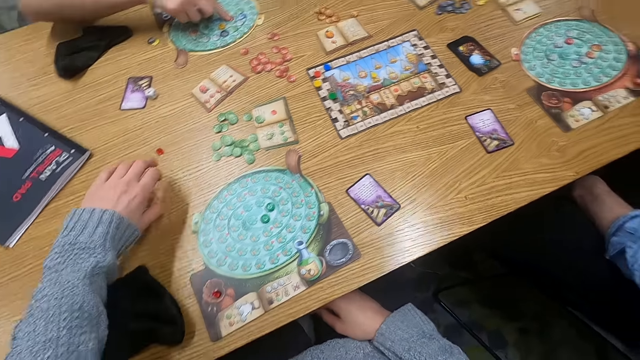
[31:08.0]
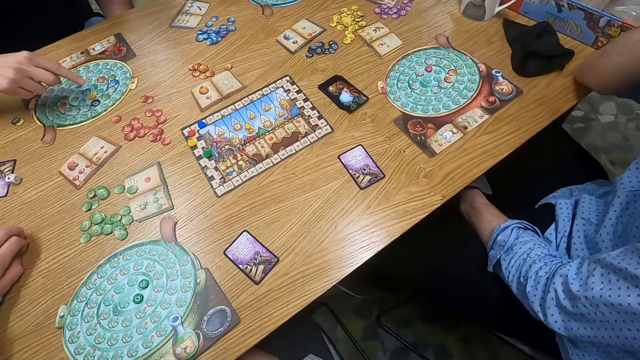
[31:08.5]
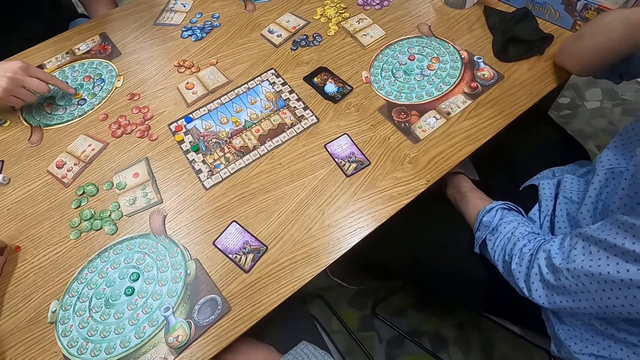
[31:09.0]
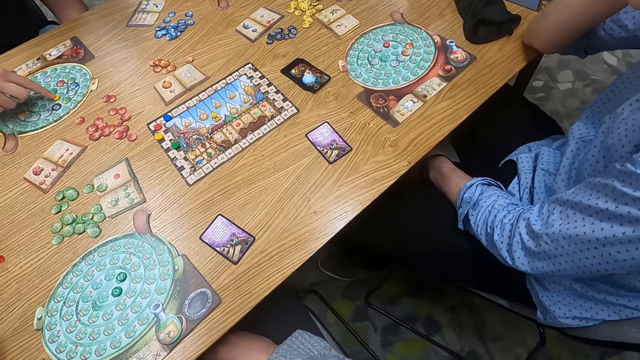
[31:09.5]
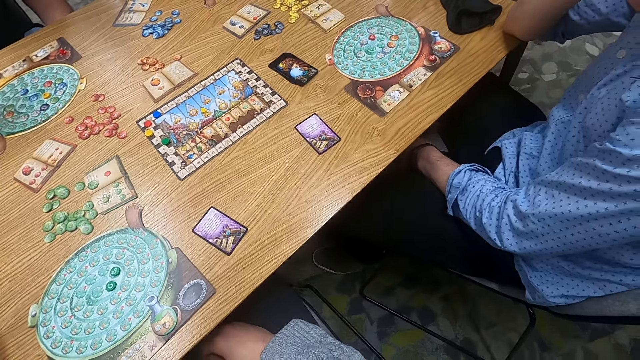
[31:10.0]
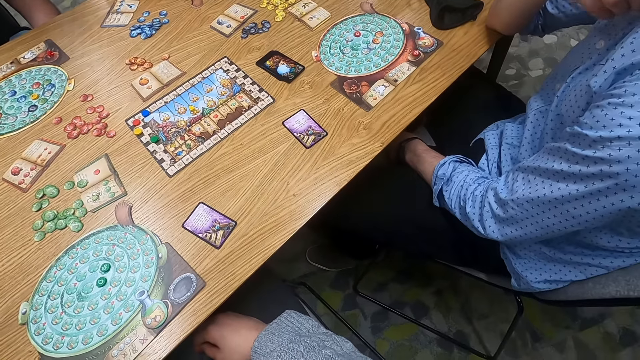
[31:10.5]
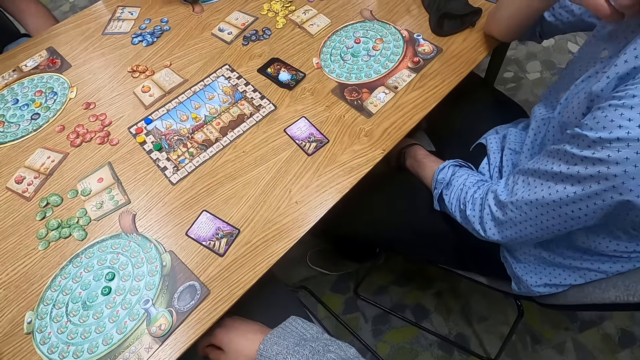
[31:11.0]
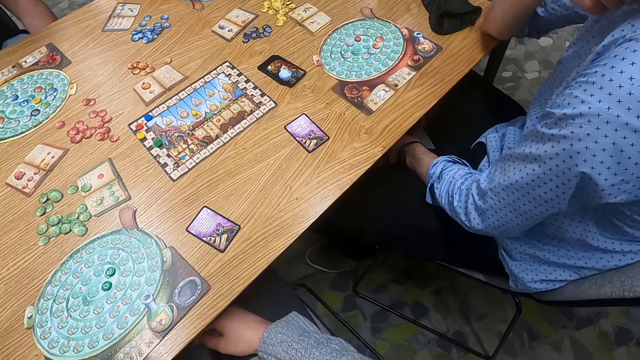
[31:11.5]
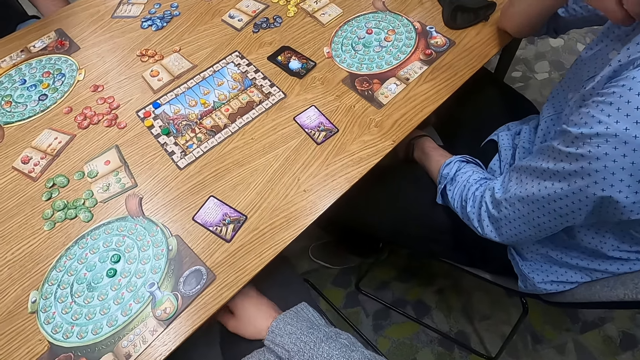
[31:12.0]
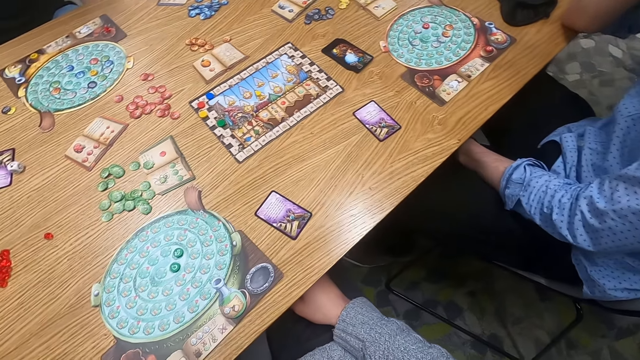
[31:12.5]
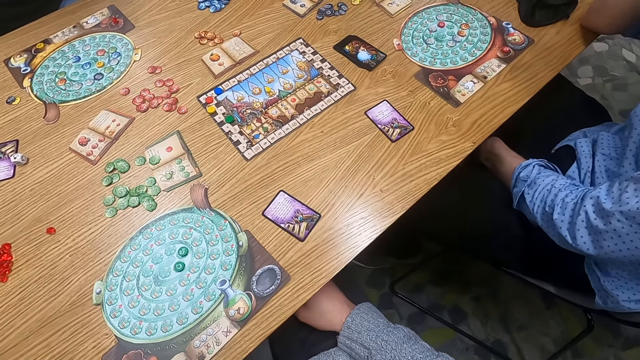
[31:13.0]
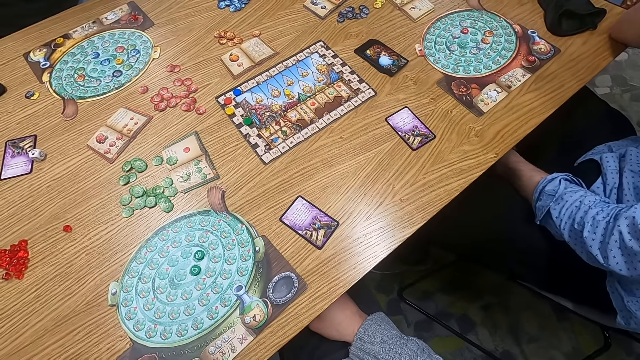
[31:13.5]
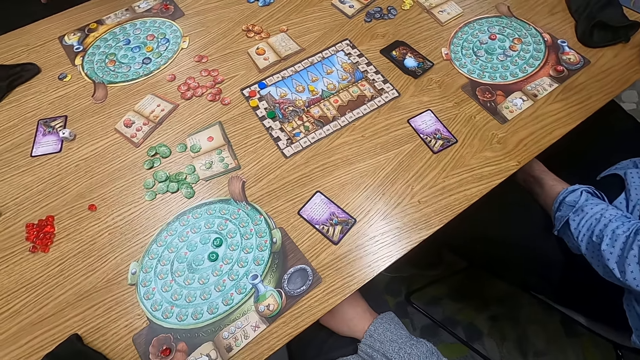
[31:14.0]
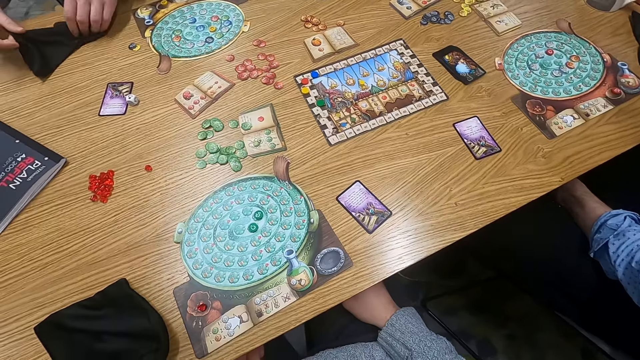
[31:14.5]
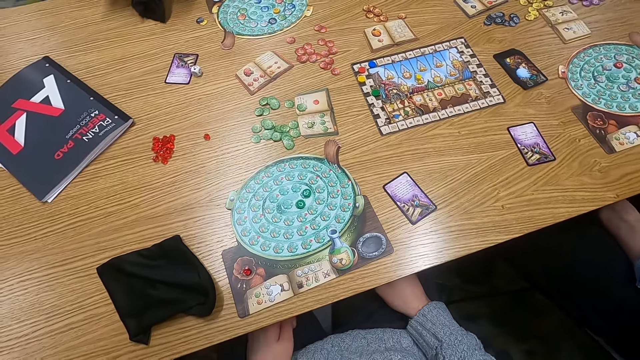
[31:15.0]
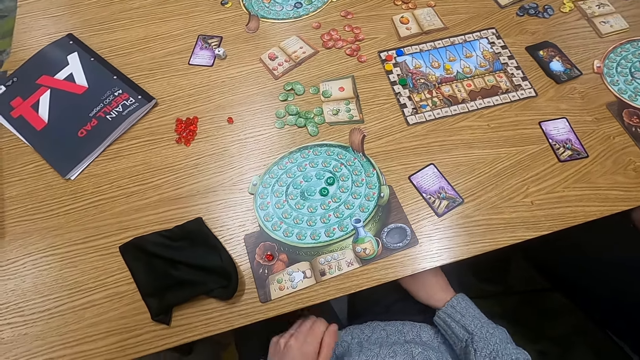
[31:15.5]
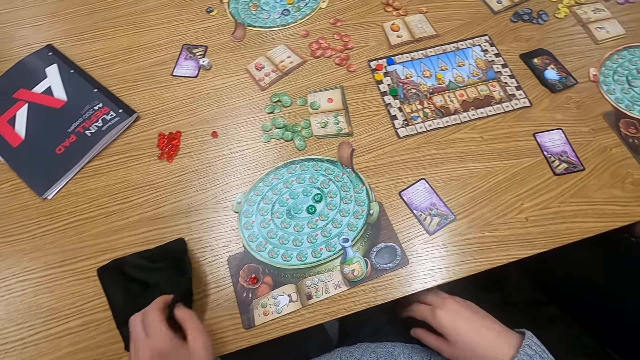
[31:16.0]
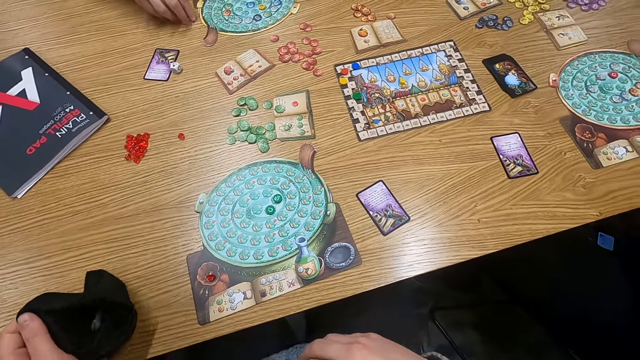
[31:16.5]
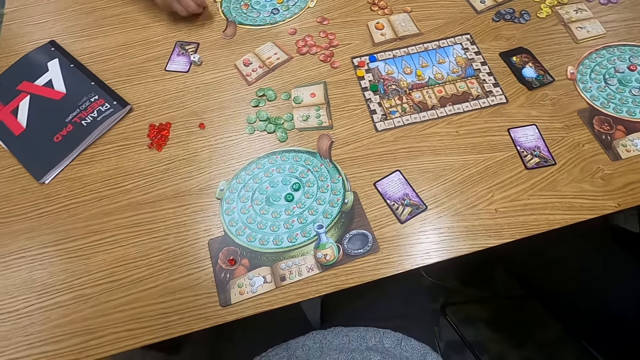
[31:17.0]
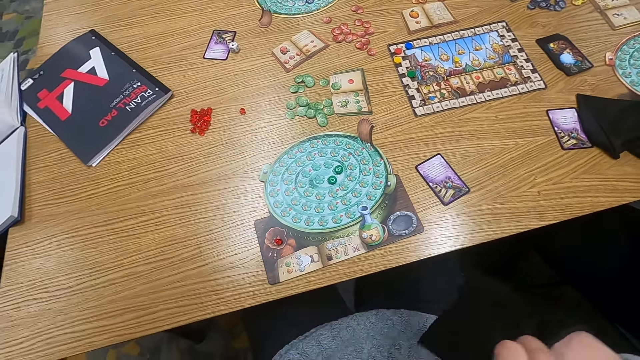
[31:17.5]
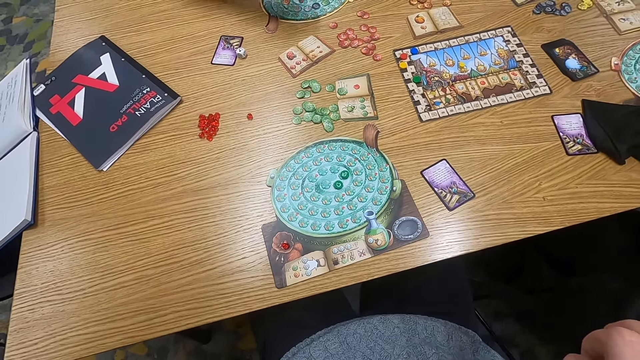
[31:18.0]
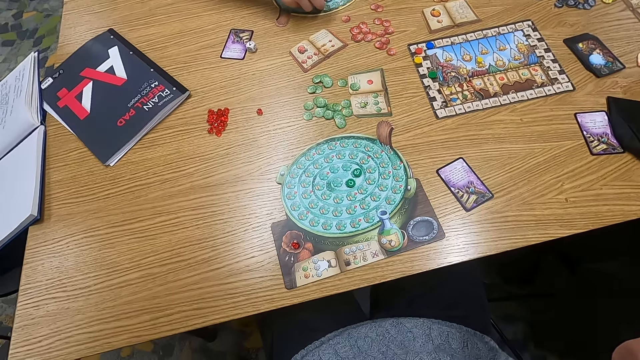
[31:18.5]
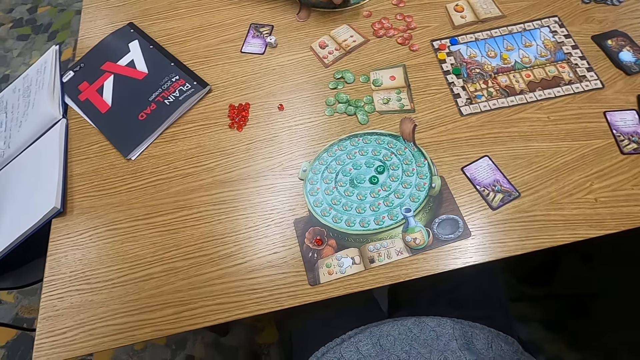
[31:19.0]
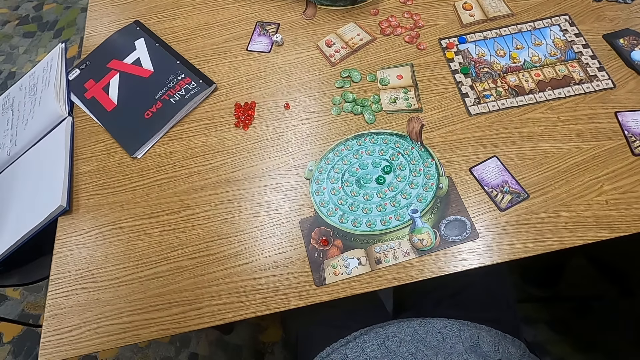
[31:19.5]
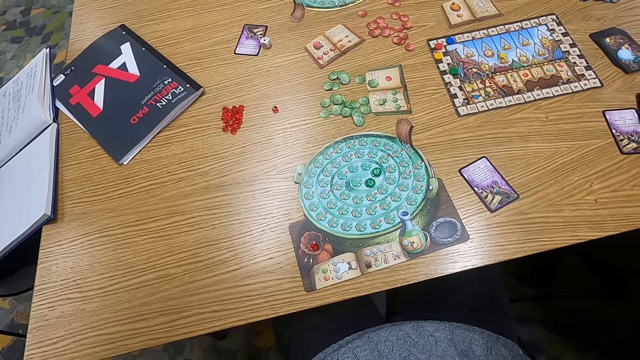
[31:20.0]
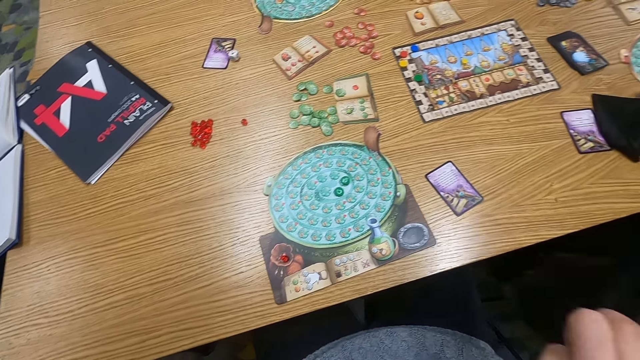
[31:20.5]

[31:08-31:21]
The camera wearer turns to the side. They handle spheres. A man holds a point token on the table. The man moves a counter. The camera wearer turns to the side. The man holds a cloth bag and picks up the bag. The camera wearer turns to the side. They hold the cloth bag. They pick up the bag. They insert a hand in the bag. They turn to the side.

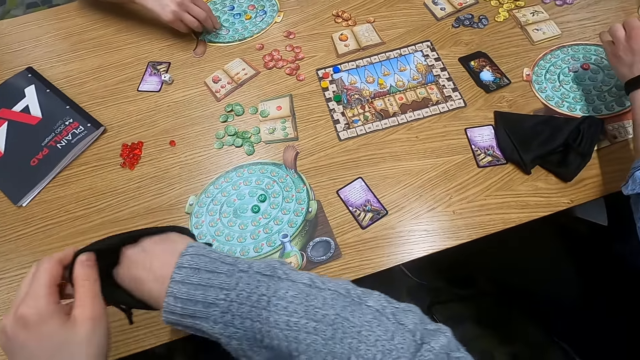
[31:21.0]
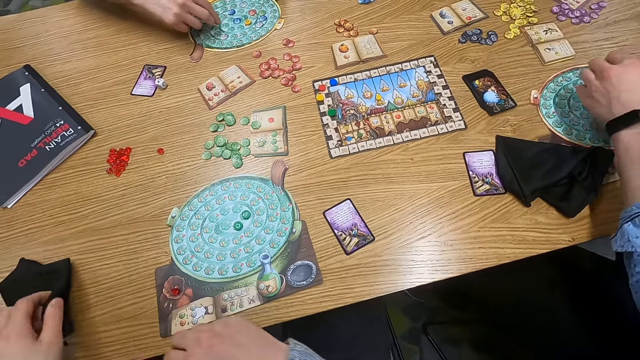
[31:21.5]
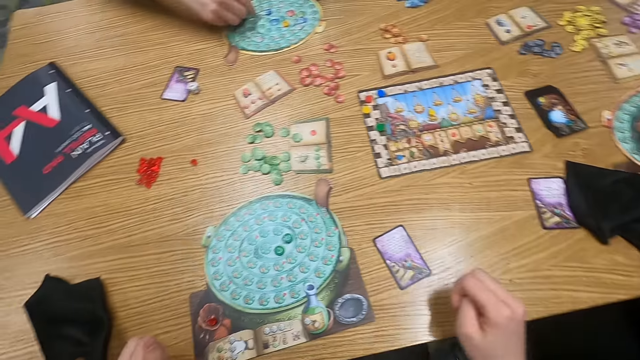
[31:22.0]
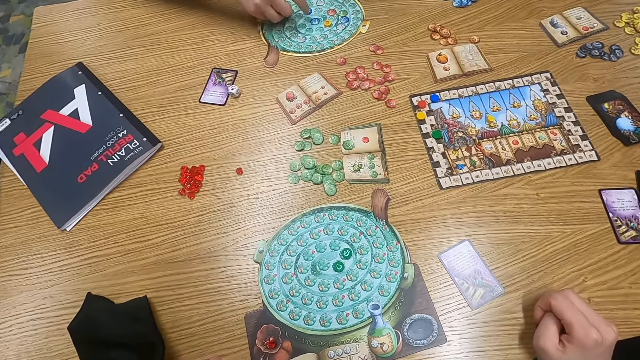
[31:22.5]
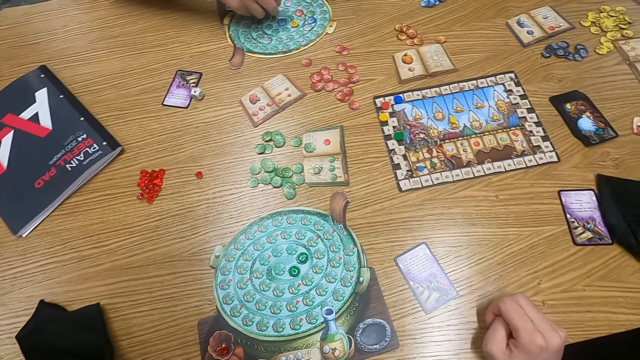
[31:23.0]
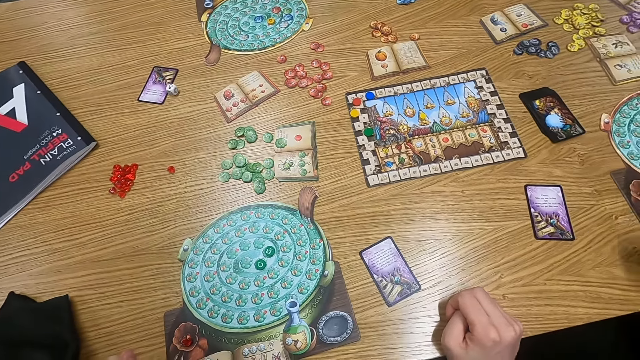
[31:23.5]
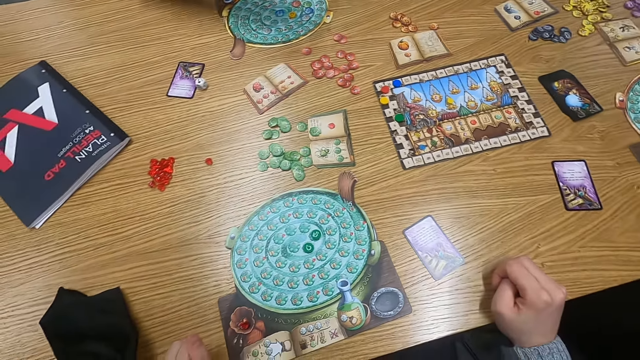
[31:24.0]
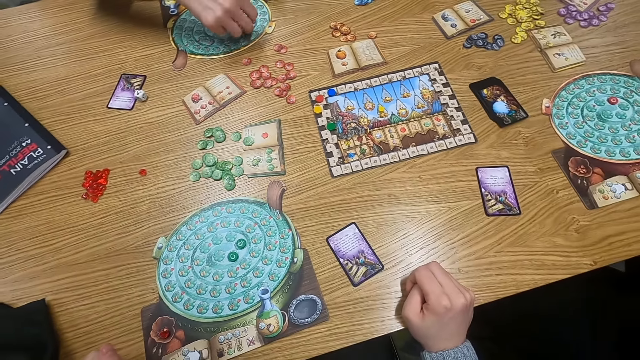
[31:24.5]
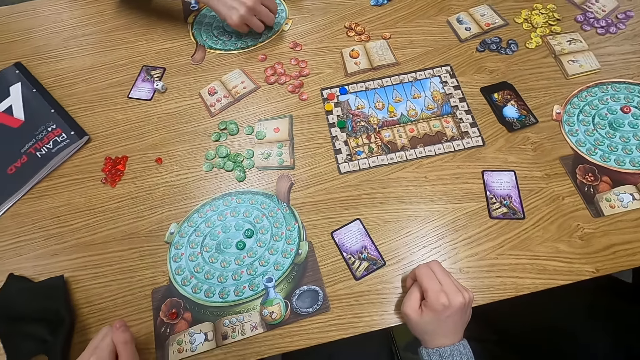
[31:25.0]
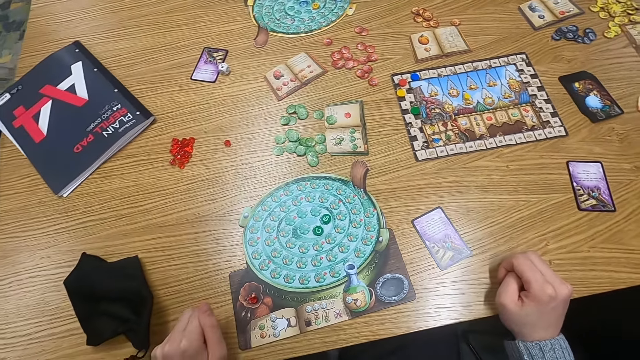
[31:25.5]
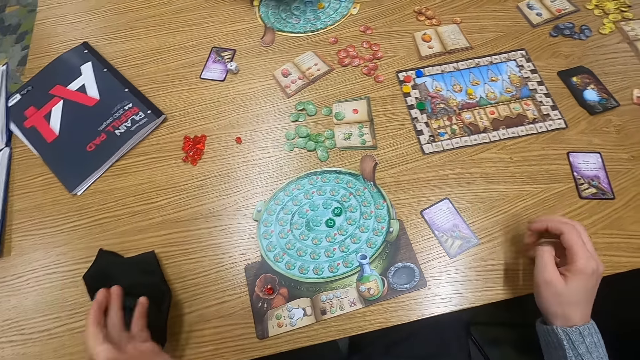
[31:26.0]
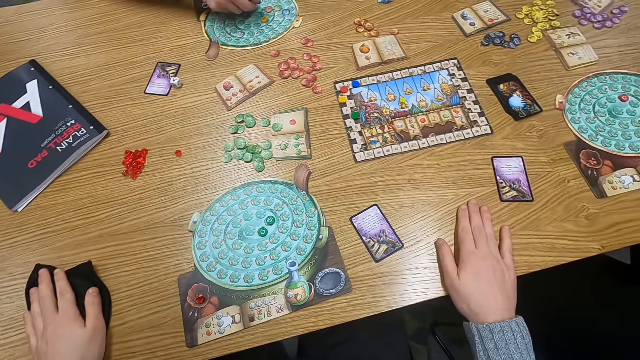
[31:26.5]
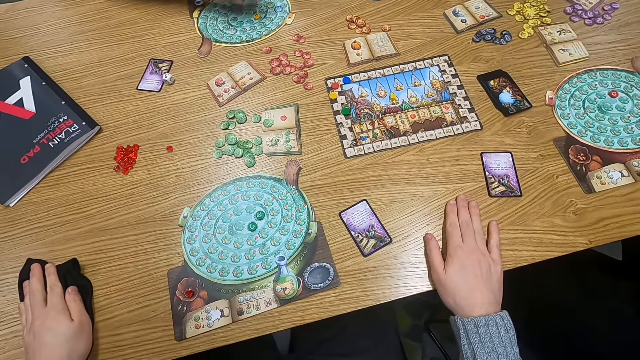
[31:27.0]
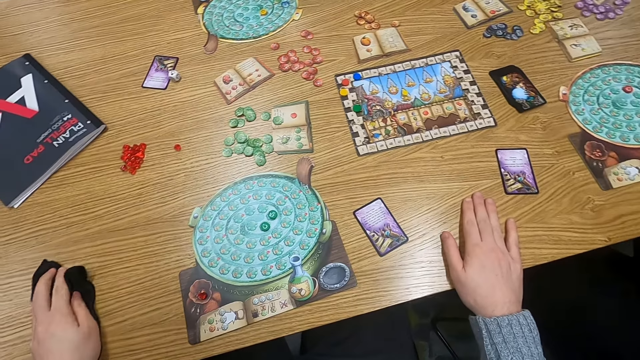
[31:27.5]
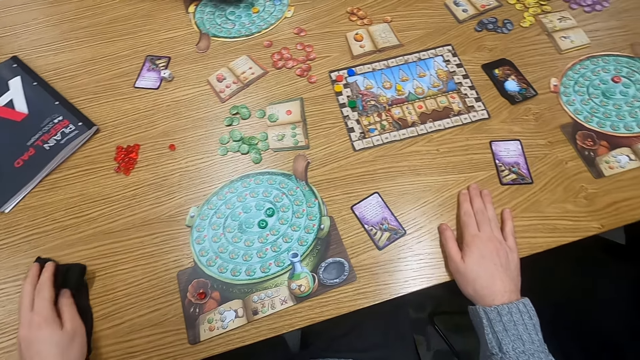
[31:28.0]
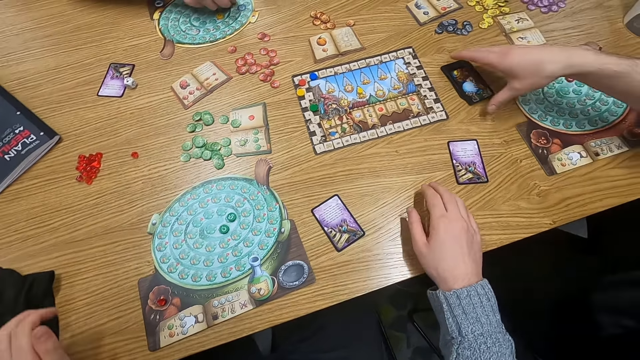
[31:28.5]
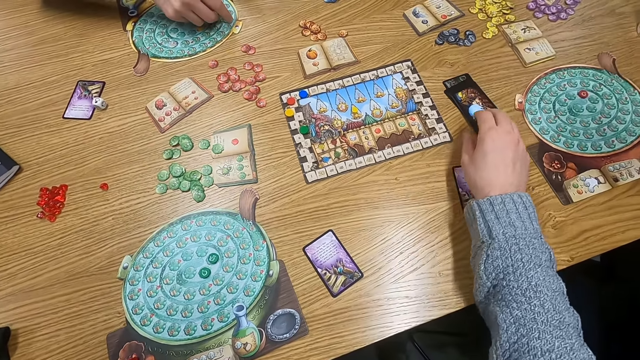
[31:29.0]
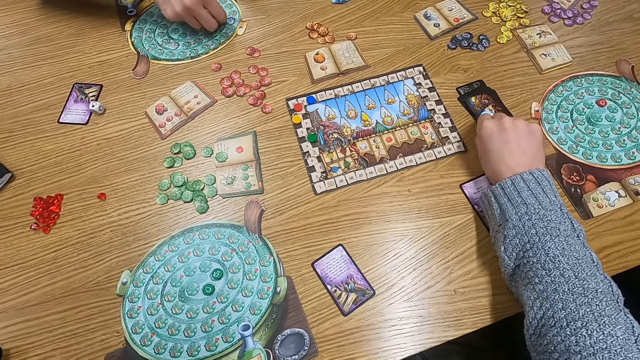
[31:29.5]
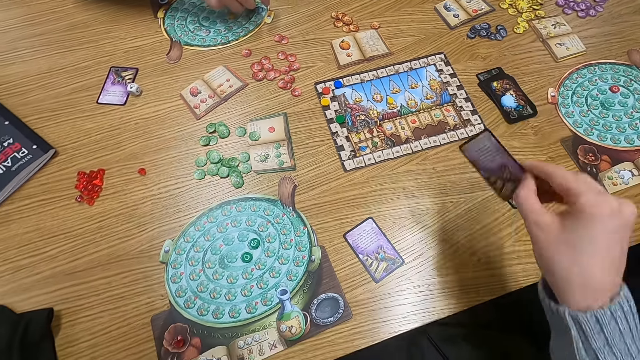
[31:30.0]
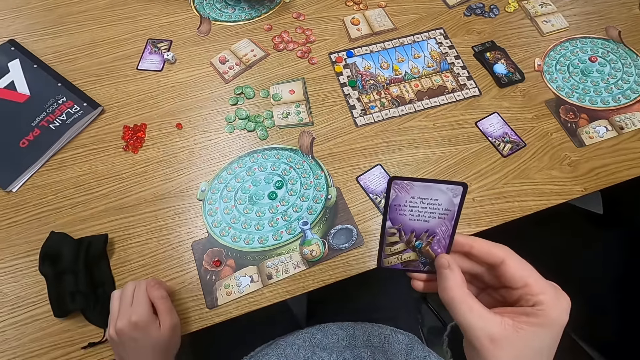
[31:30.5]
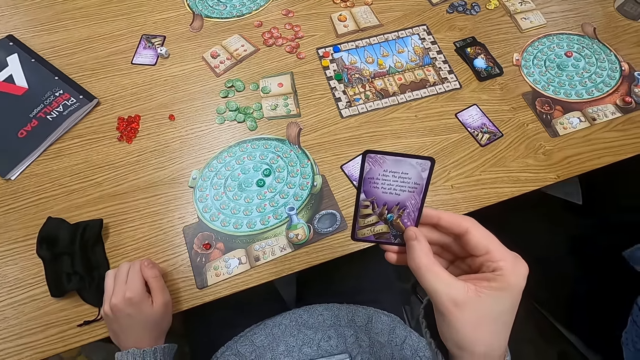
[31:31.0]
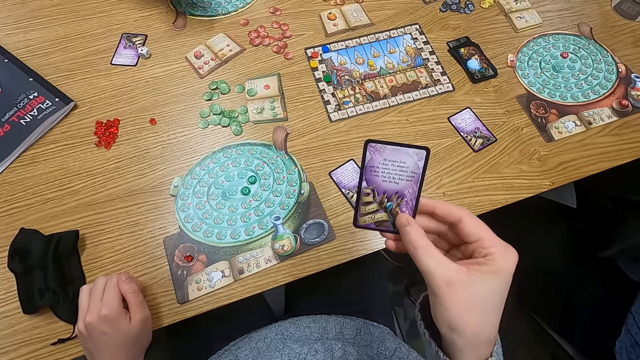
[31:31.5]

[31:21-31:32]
A man holds a point token on the table. The camera wearer drops a bag on the table. They turn to the side. The man holds the point token on the table and picks up counters. The camera wearer turns to the side. They hold a cloth rag on the table. They touch the bag. The man holds the point token on the table. Another man holds playing cards on the table. The other man touches the cards. The camera wearer holds the playing cards on the table. They pick up a card.
